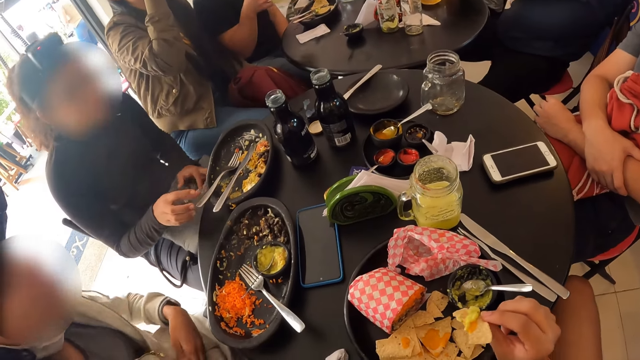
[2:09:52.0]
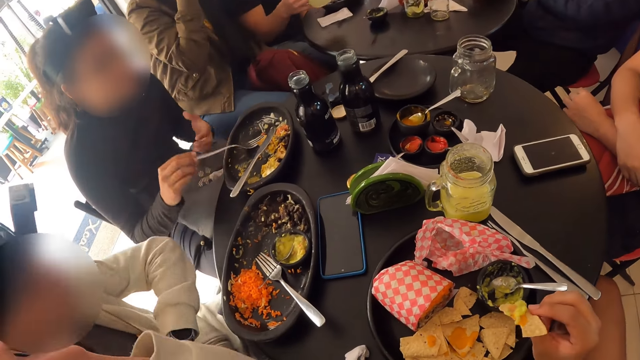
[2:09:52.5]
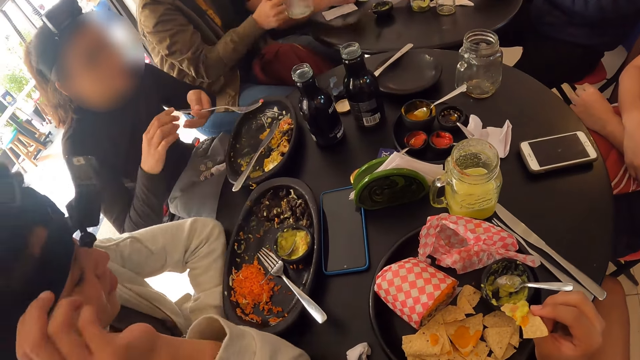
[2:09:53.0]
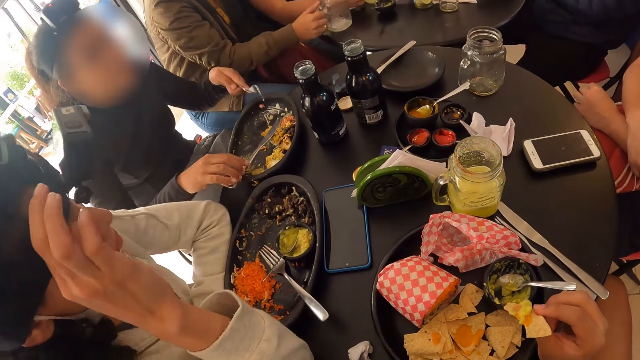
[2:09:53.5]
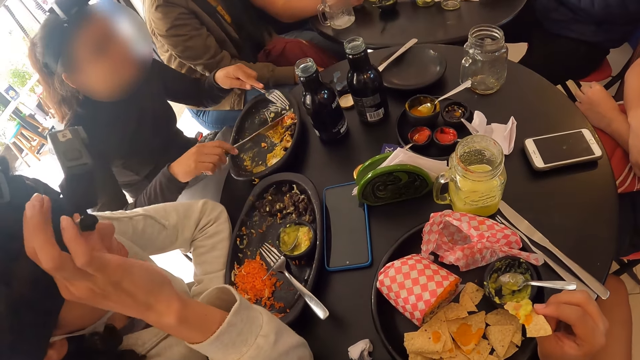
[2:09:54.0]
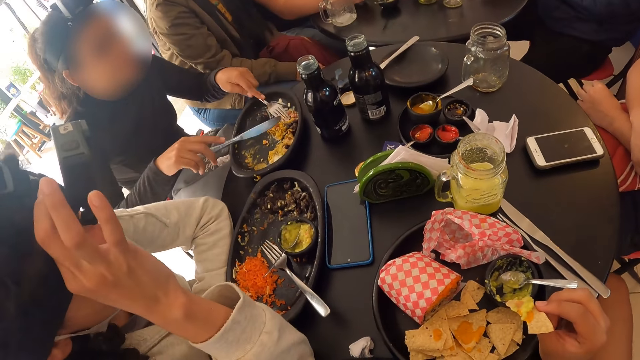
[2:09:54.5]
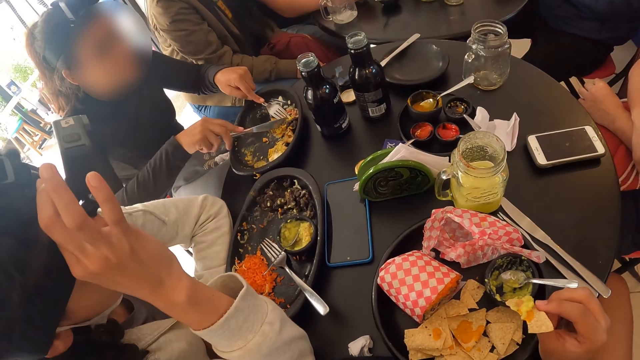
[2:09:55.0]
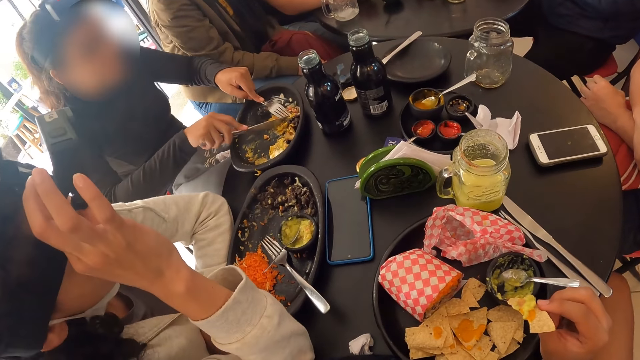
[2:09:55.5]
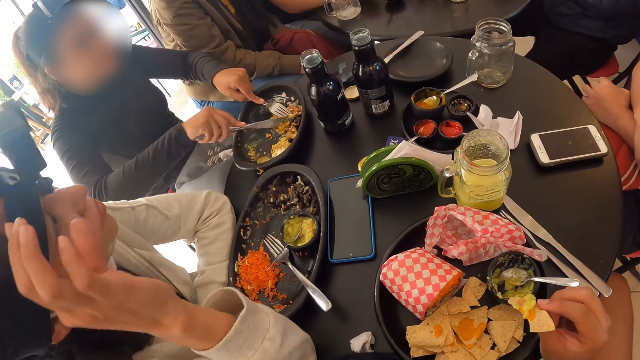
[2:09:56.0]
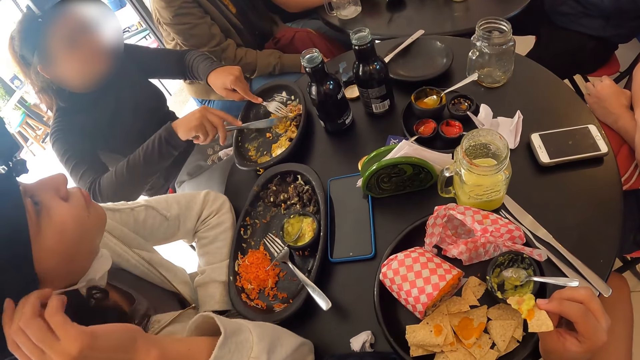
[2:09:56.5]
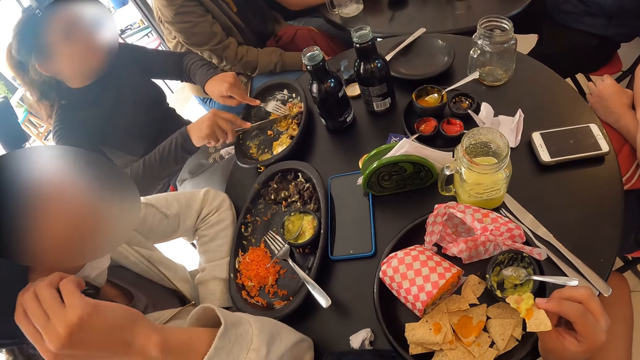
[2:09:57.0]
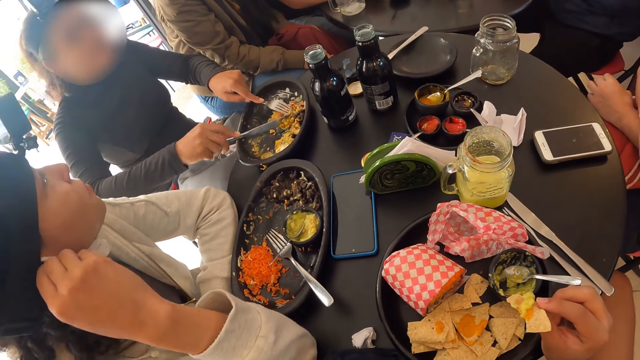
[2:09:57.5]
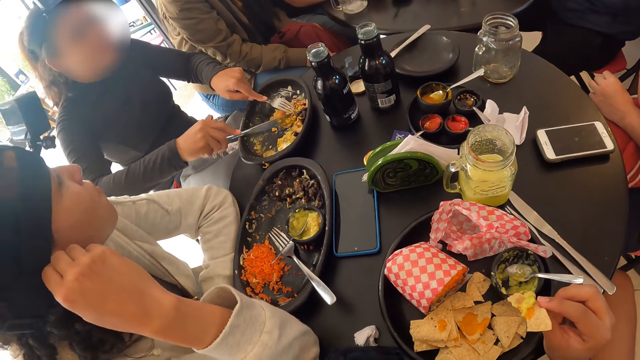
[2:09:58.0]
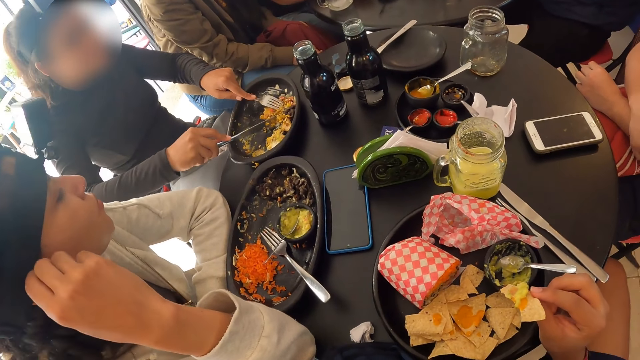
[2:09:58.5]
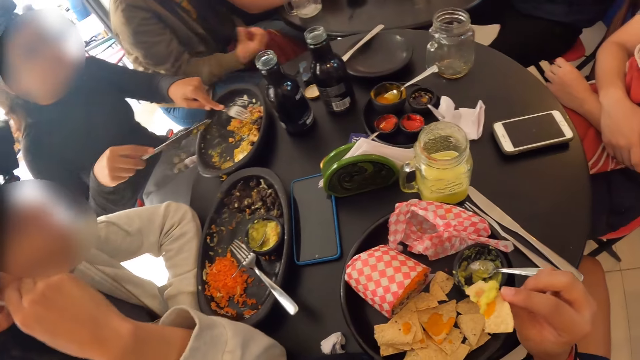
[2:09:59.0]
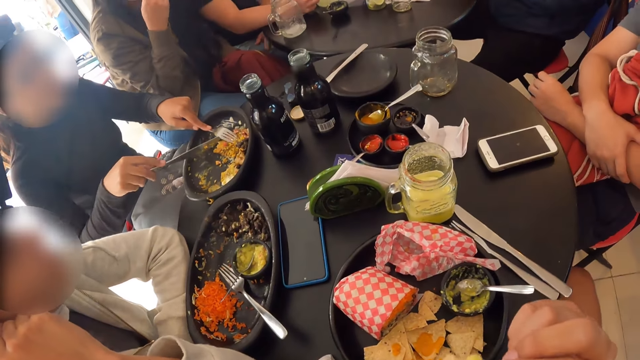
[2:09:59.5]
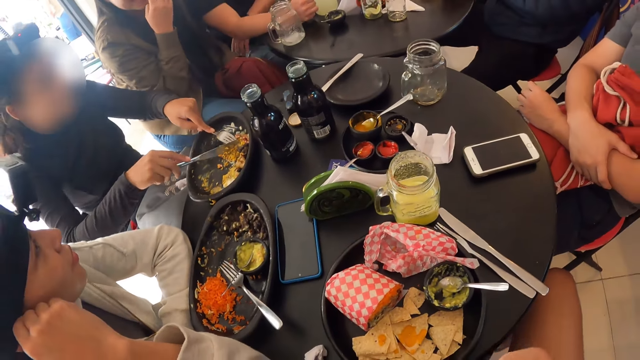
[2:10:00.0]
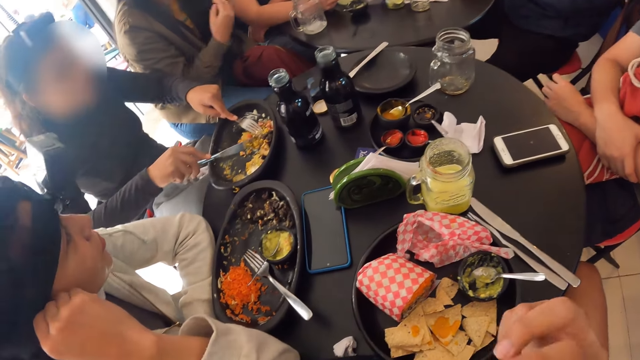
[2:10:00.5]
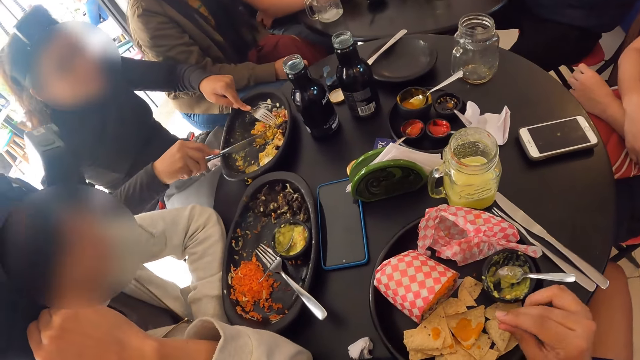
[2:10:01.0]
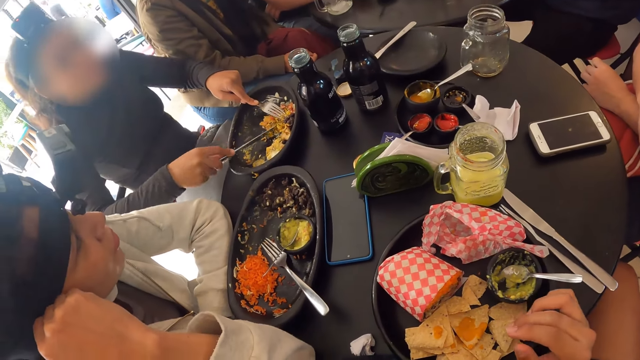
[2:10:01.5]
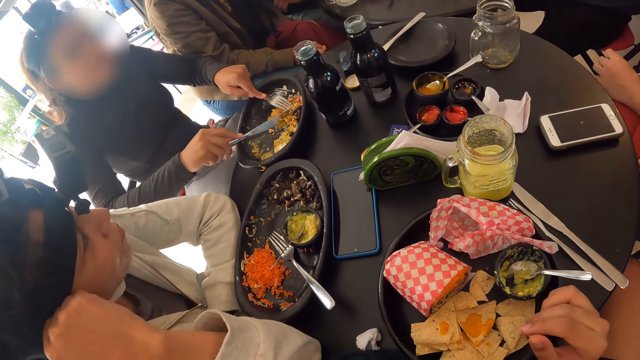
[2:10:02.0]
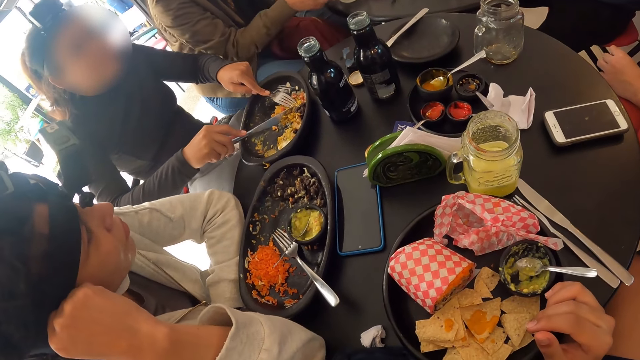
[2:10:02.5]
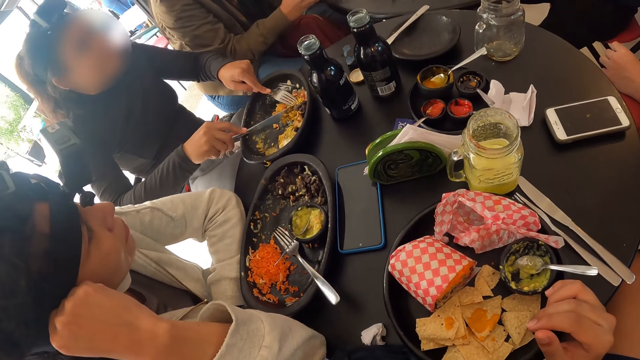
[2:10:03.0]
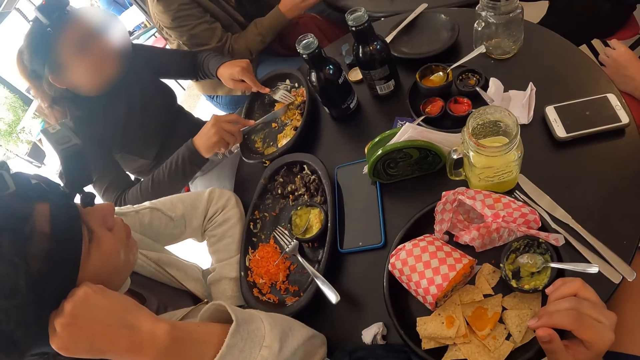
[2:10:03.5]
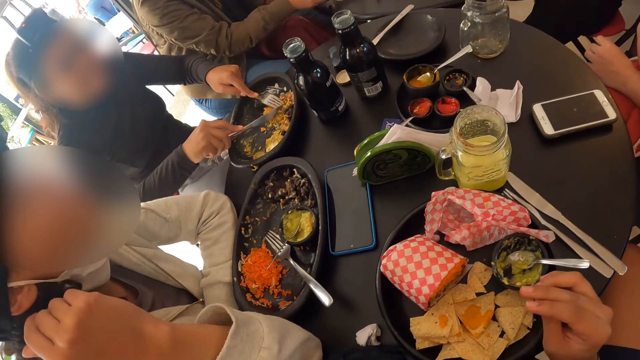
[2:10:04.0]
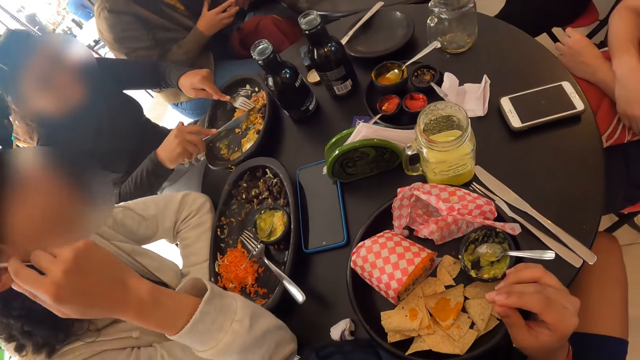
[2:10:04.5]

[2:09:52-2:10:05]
The woman grabs the fork in the plate with her right hand, passes the fork to her left hand, grabs the knife in the plate with her right hand, and cuts meat with the fork and knife in both hands. The camera wearer holds the food. They eat the tortilla chip in her right hand. They rub his fingers.

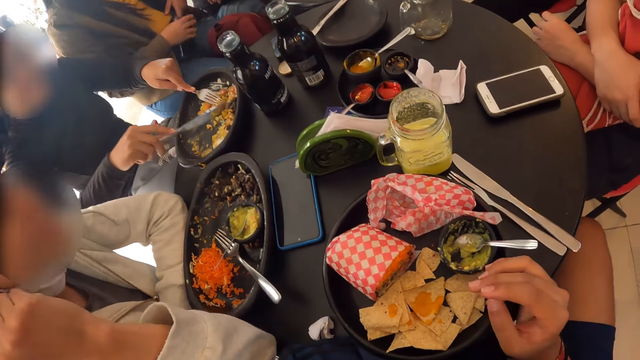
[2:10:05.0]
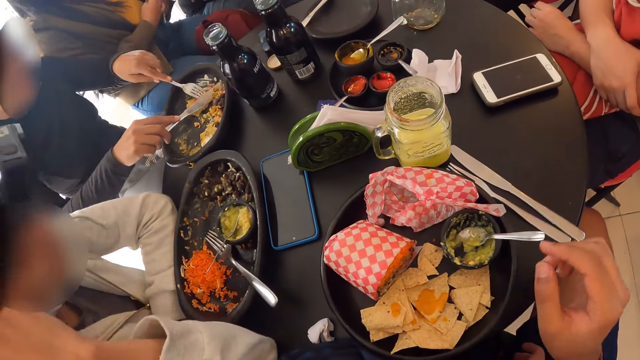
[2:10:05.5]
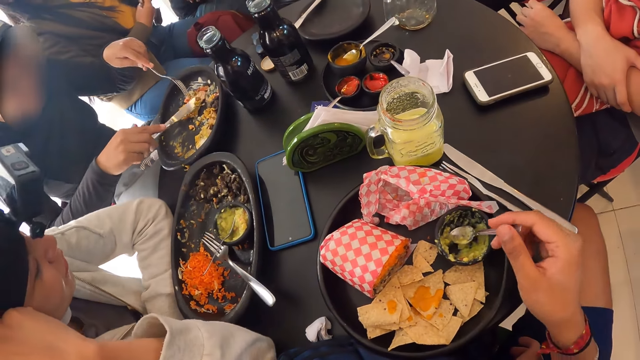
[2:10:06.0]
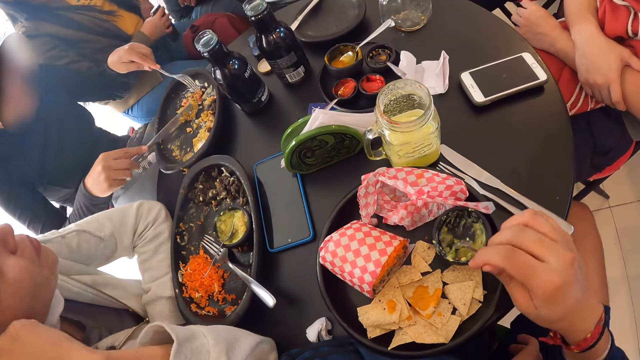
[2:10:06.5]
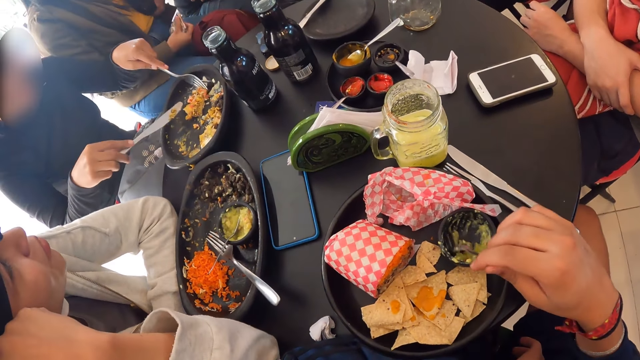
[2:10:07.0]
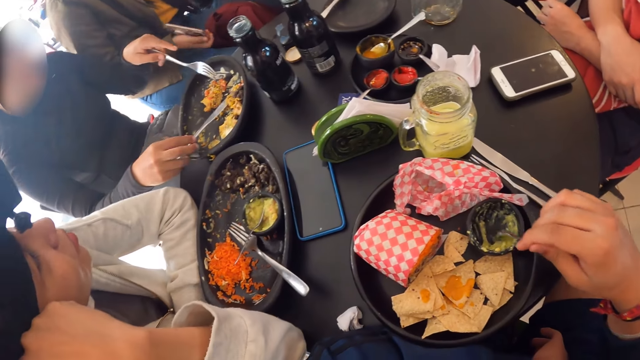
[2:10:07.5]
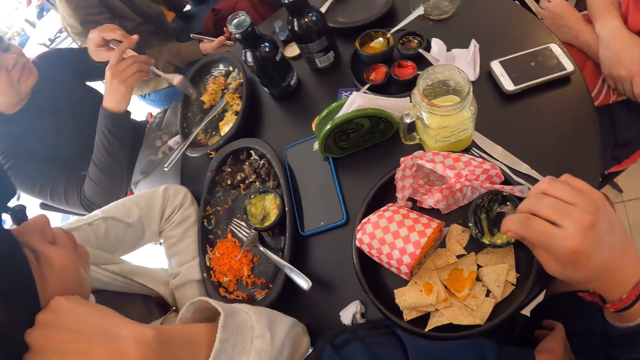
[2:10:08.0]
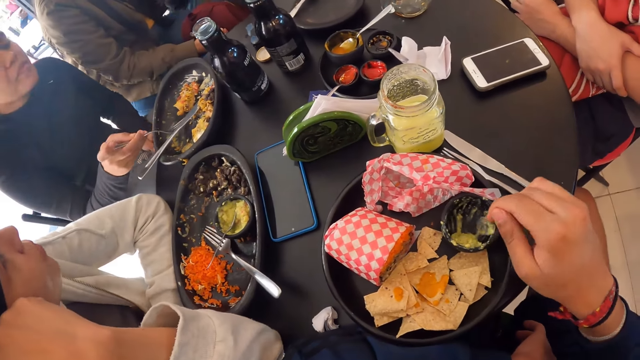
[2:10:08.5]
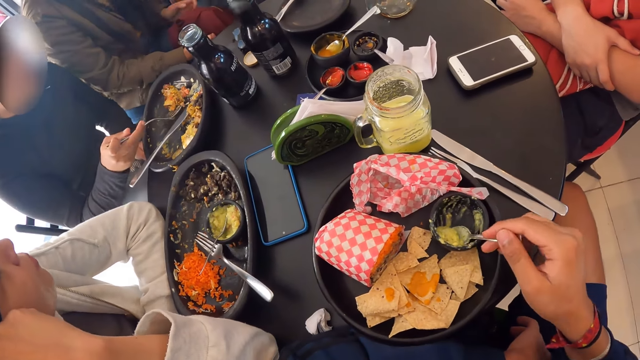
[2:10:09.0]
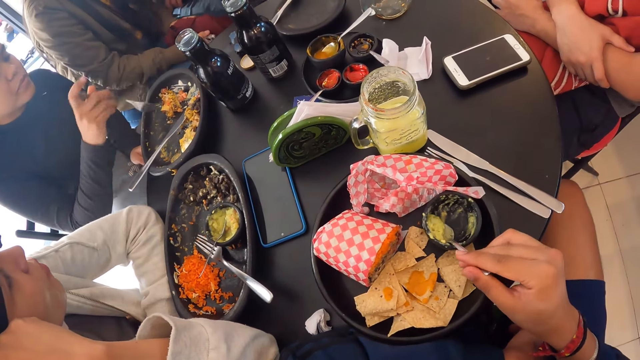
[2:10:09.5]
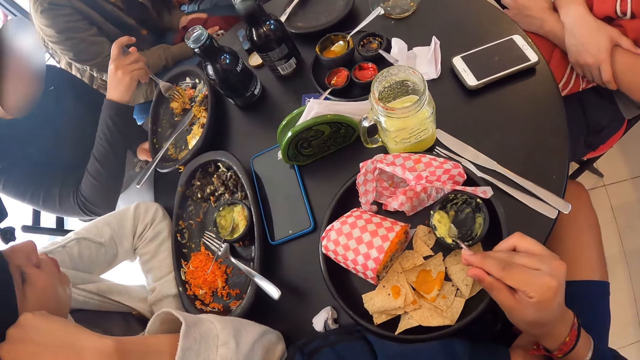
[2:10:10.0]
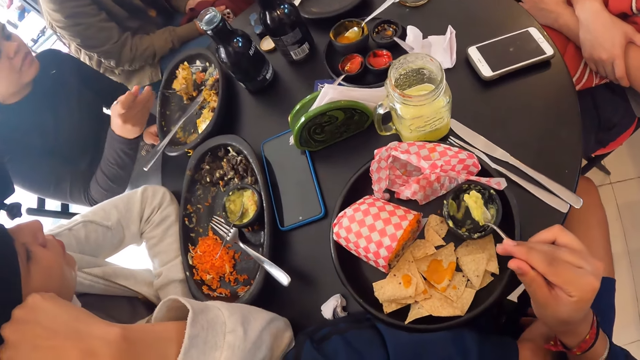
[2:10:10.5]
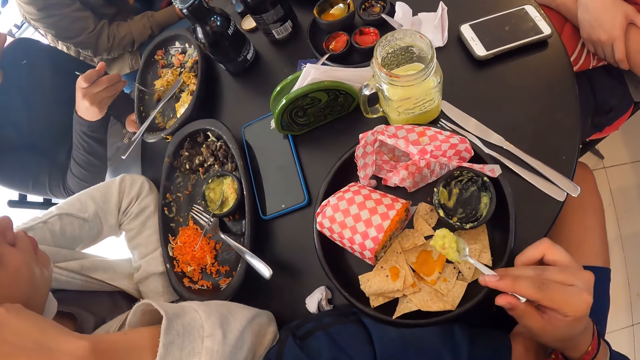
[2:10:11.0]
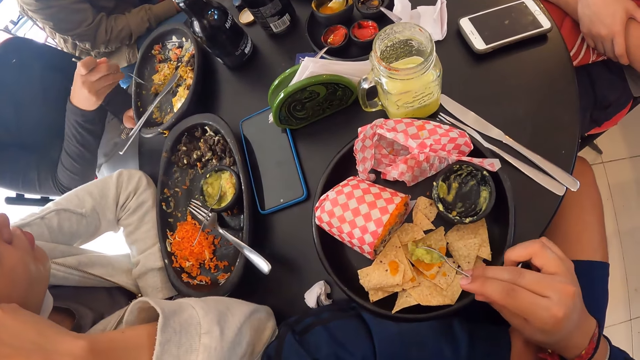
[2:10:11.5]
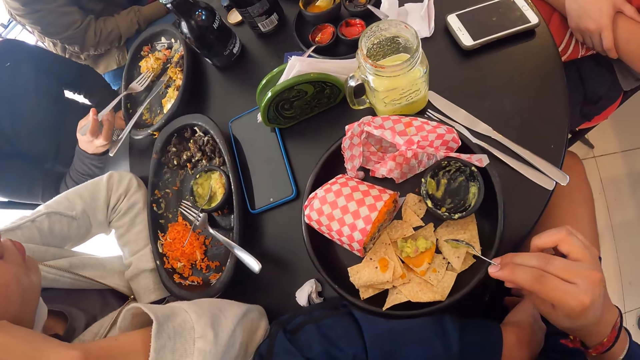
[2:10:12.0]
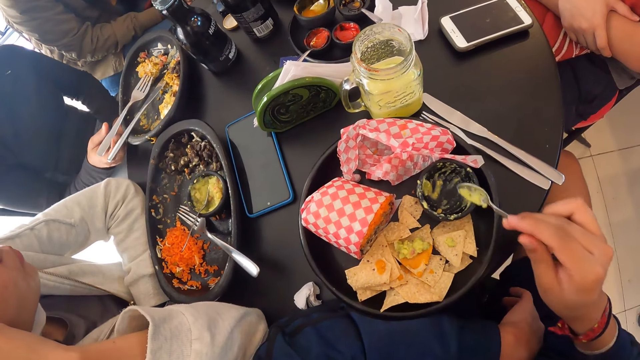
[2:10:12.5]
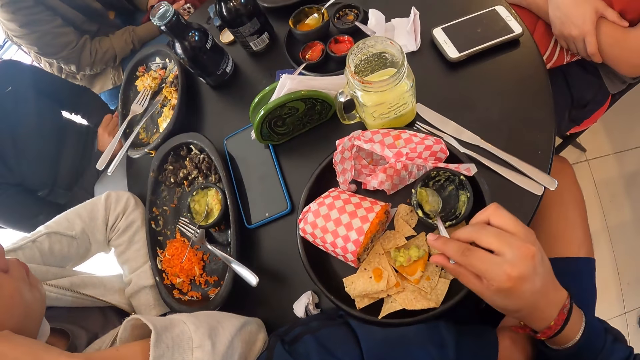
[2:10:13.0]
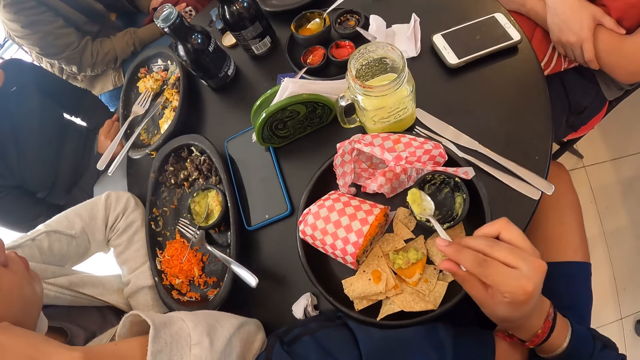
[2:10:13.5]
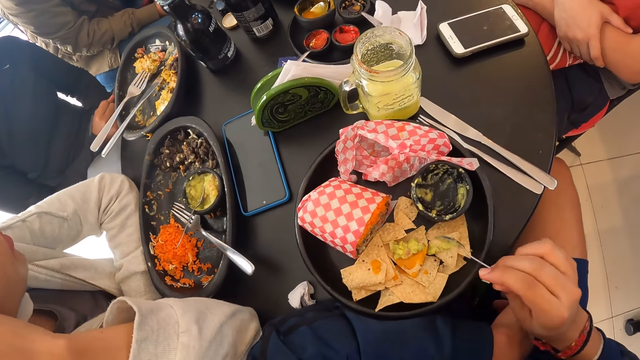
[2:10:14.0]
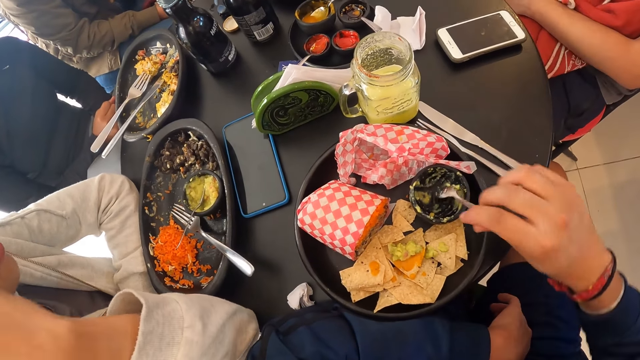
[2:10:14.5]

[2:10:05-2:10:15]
The camera wearer picks up the spoon from the plate. She packs guacamole from the dip-bowl with the spoon in her right hand. The woman holds meat with the fork in her right hand. The camera wearer pours guacamole on a tortilla chip with the spoon in her right hand. She packs guacamole from the dip-bowl with the spoon in her right hand and pours guacamole on the tortilla chip with the spoon in her right hand.
